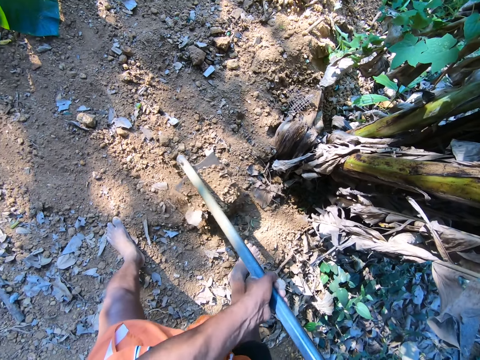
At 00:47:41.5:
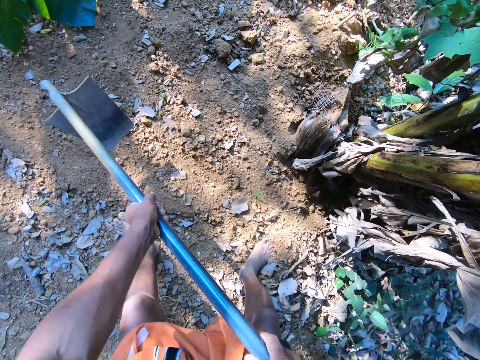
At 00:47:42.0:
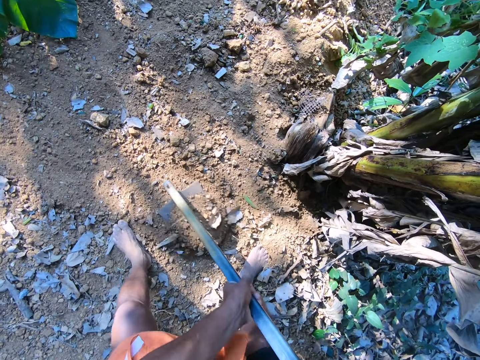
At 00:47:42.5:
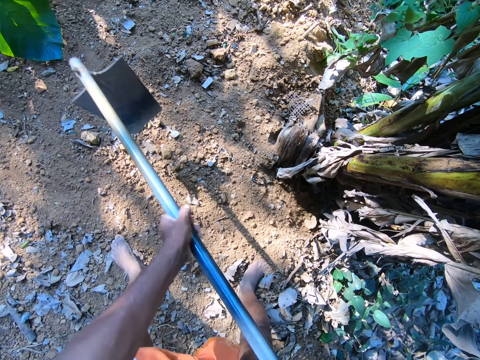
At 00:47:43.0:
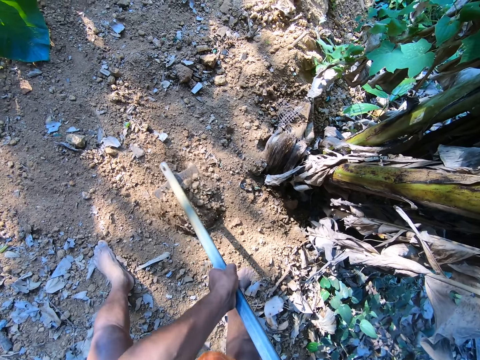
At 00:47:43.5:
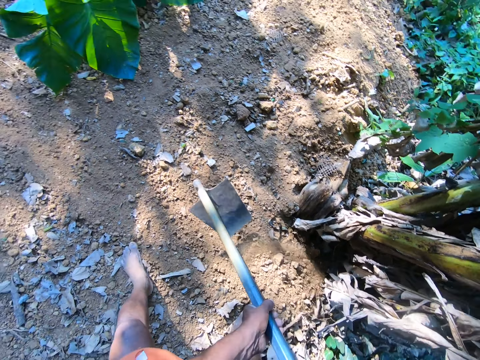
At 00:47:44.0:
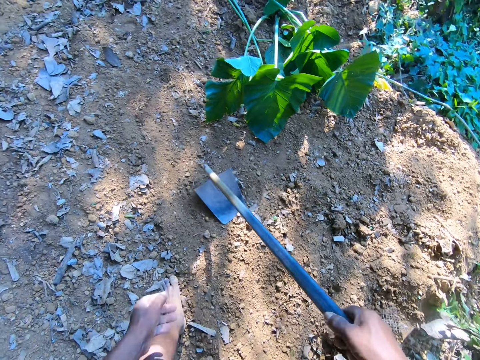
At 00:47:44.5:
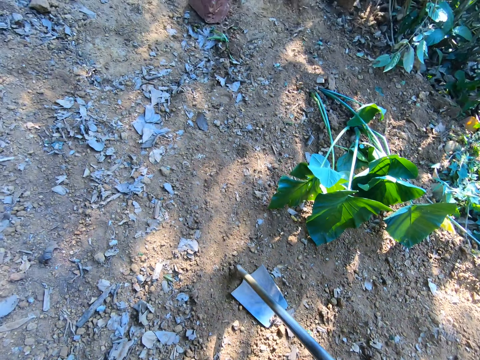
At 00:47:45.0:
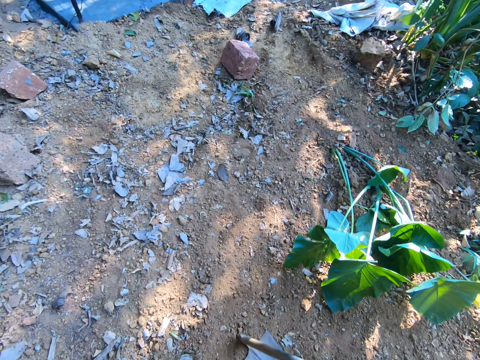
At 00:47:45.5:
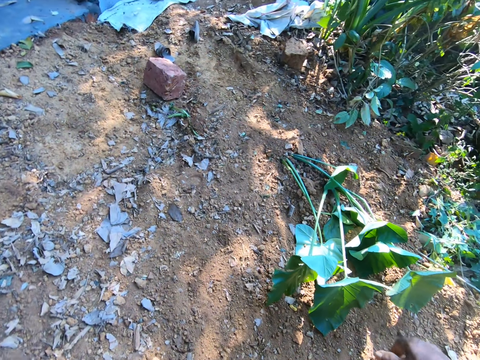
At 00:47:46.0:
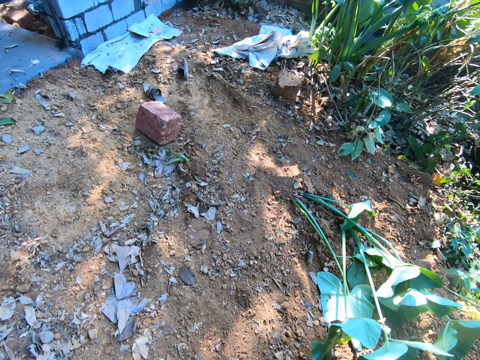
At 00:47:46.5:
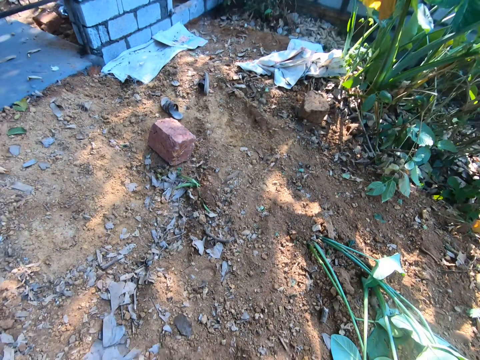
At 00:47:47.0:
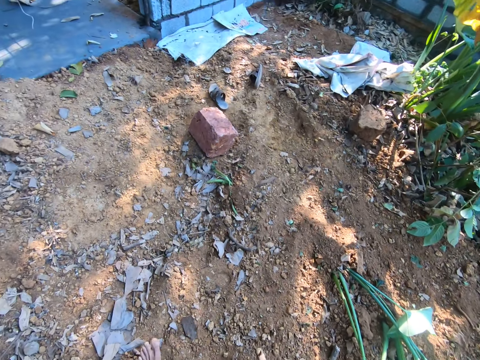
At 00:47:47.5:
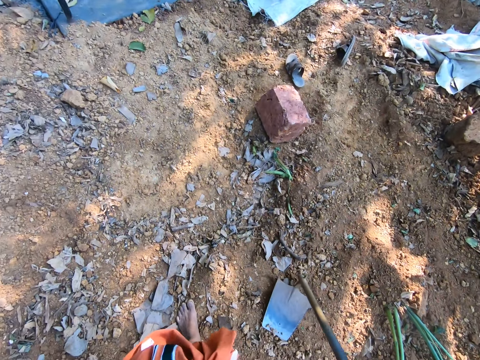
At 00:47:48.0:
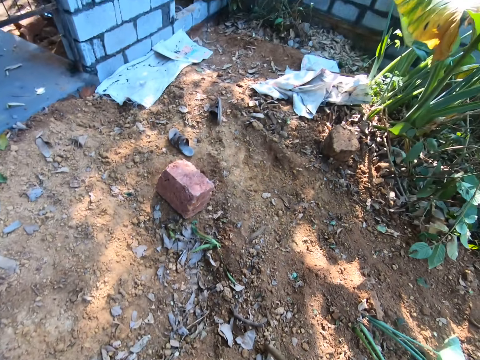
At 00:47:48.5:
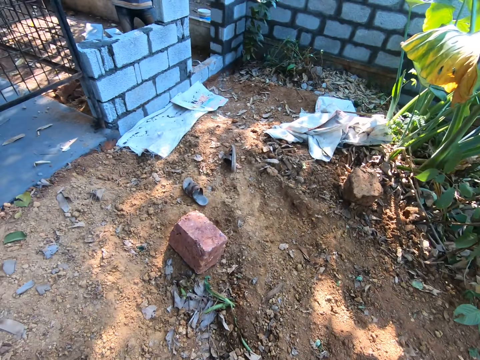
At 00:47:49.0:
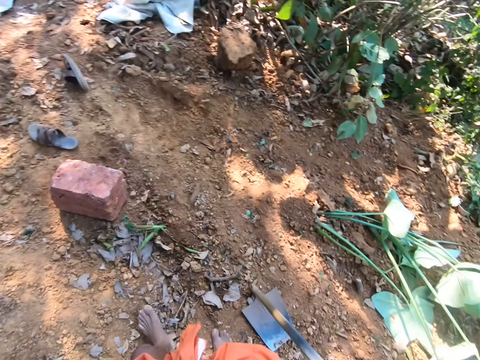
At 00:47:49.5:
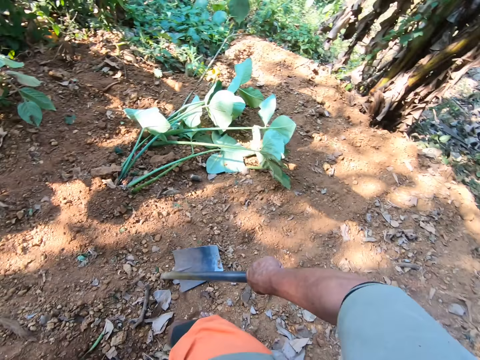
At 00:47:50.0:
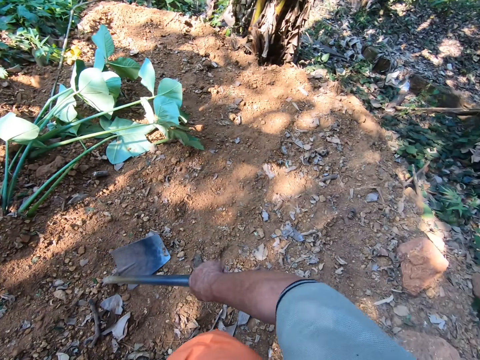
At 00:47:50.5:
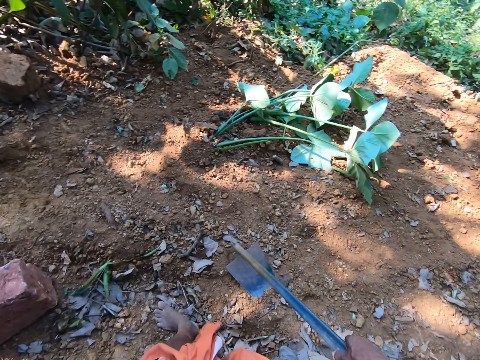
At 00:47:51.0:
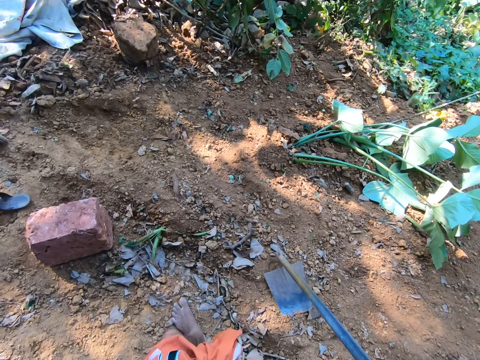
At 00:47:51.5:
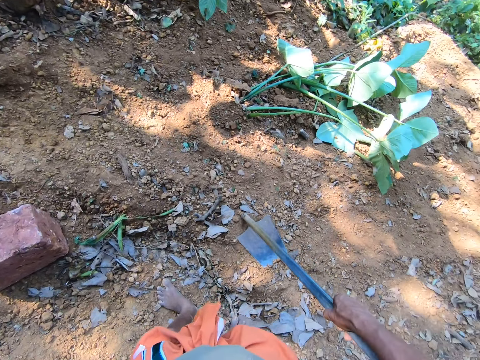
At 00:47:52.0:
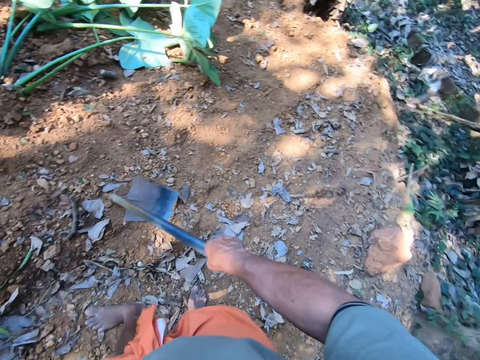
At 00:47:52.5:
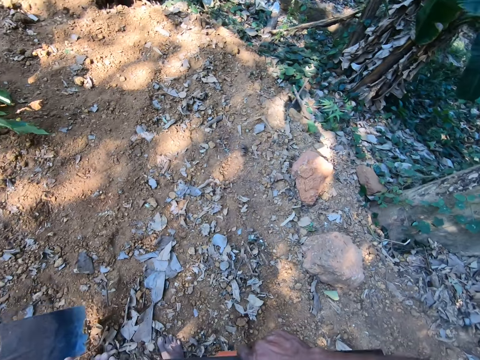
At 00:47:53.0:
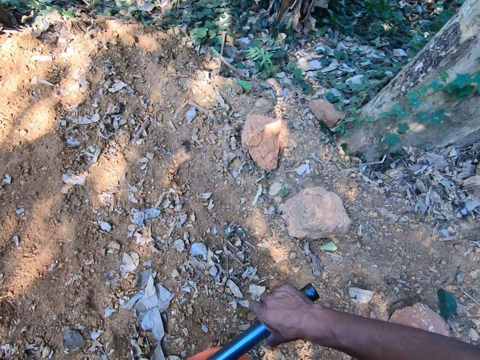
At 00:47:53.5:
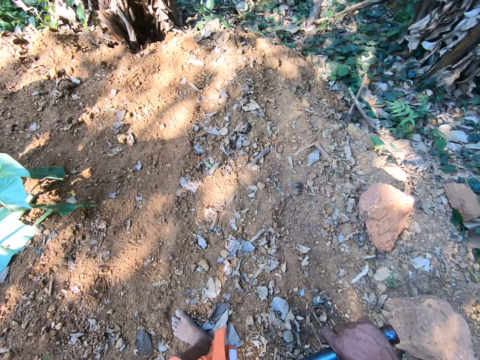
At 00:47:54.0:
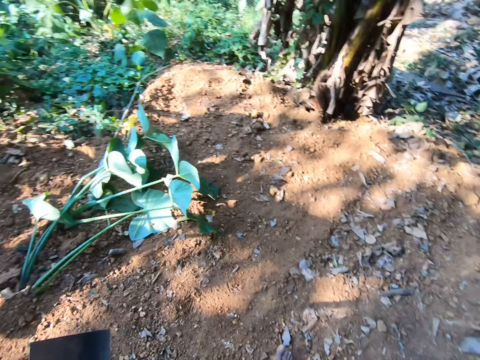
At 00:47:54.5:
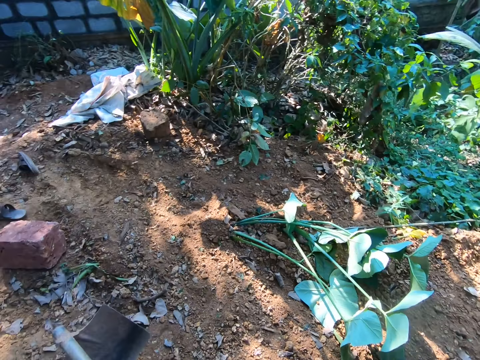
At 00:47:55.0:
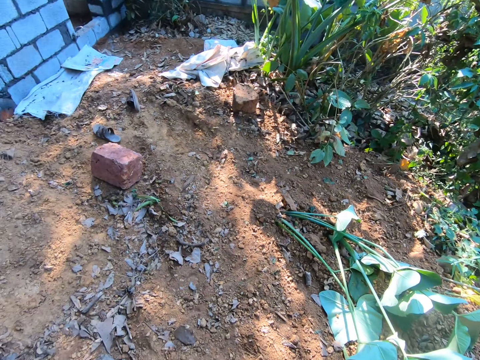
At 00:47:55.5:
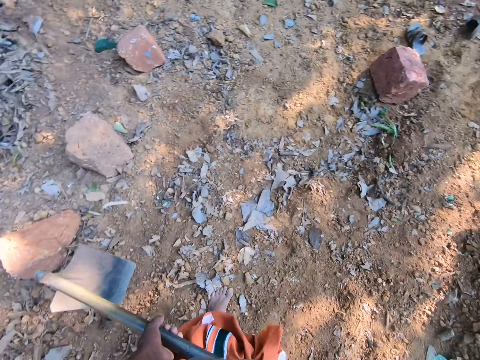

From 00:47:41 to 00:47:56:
The camera wearer drops the hoe on the ground with his right hand. He converses with the man. He walks in a garden. He drops the hoe on the ground with his right hand. He carries the hoe from the ground with both hands.

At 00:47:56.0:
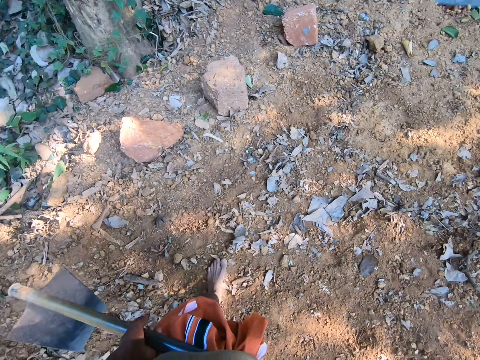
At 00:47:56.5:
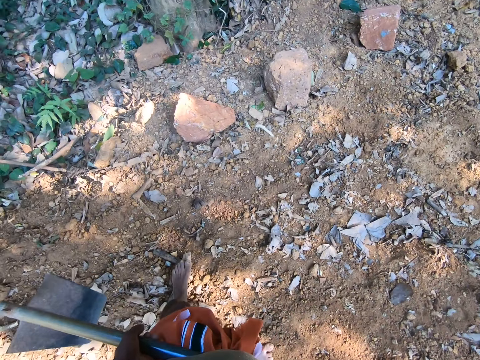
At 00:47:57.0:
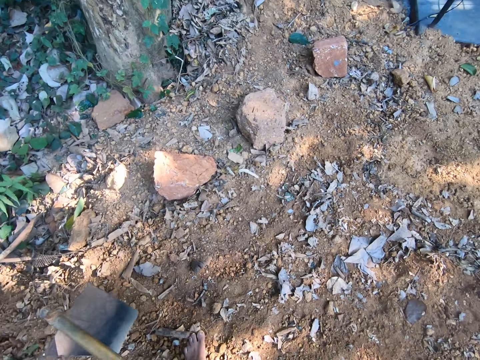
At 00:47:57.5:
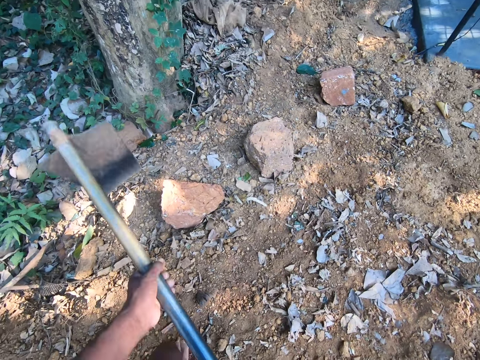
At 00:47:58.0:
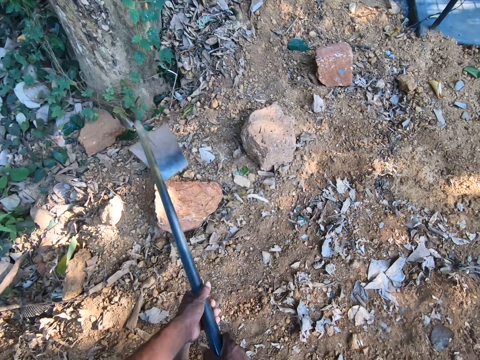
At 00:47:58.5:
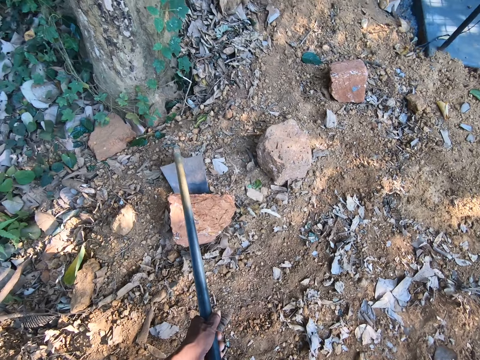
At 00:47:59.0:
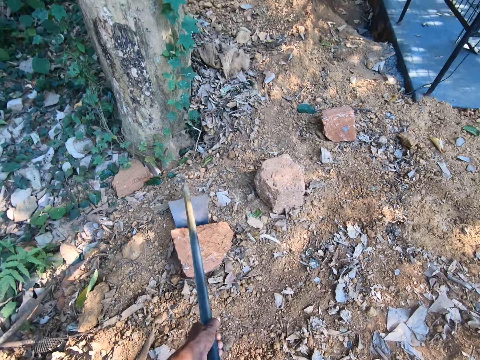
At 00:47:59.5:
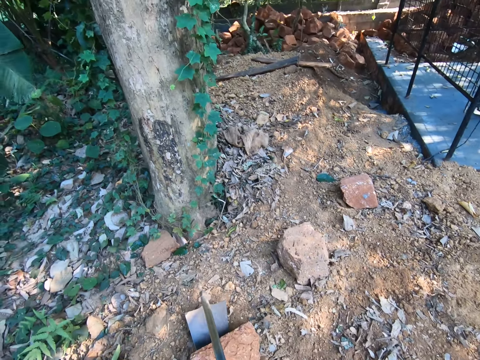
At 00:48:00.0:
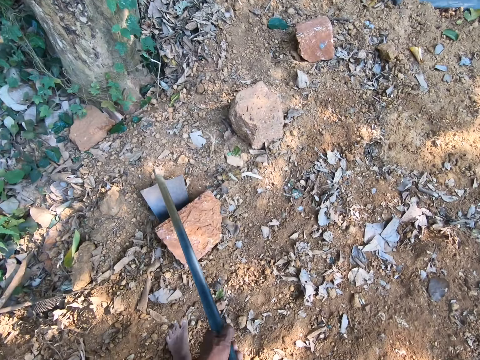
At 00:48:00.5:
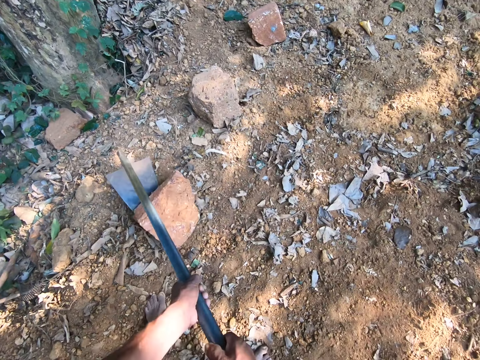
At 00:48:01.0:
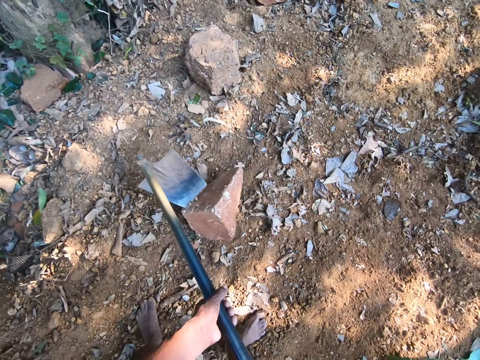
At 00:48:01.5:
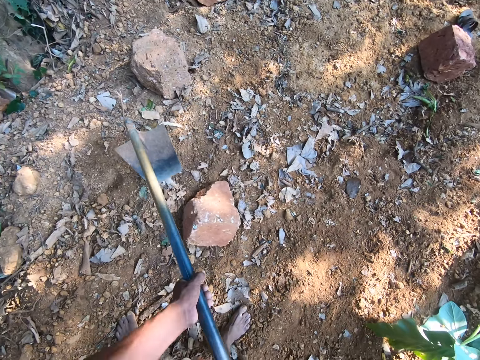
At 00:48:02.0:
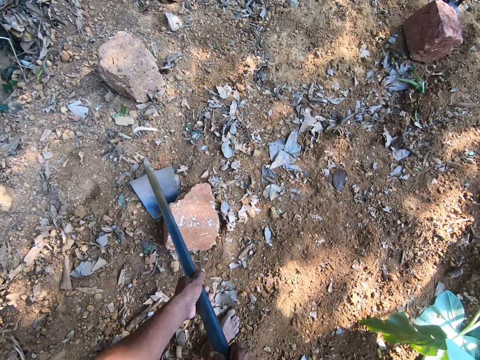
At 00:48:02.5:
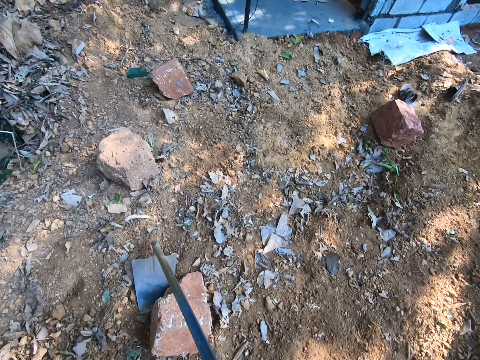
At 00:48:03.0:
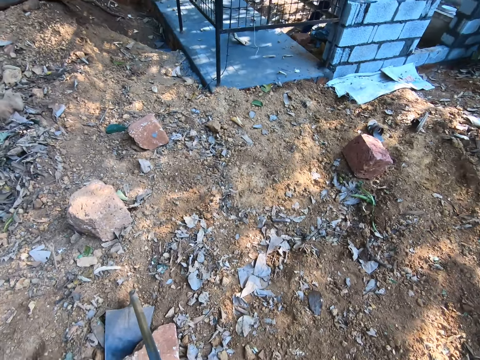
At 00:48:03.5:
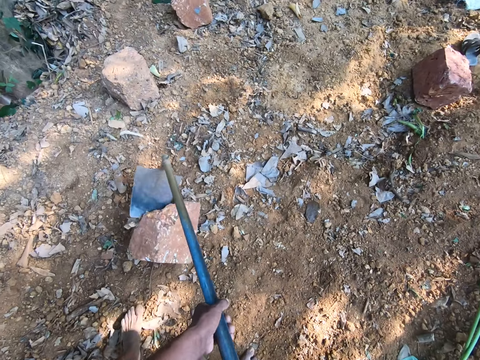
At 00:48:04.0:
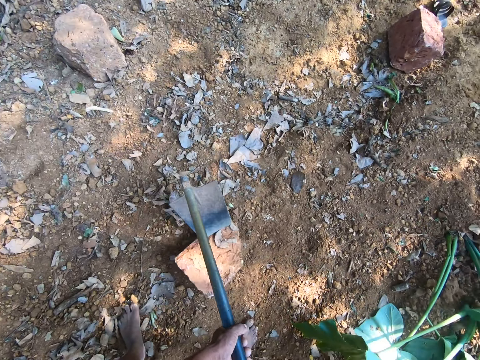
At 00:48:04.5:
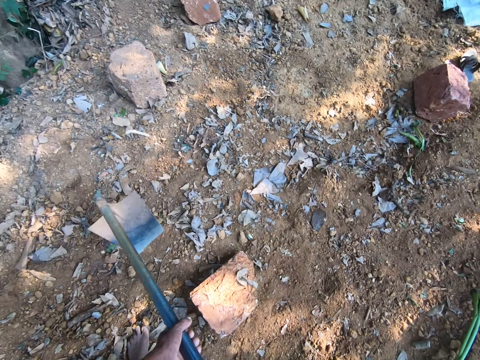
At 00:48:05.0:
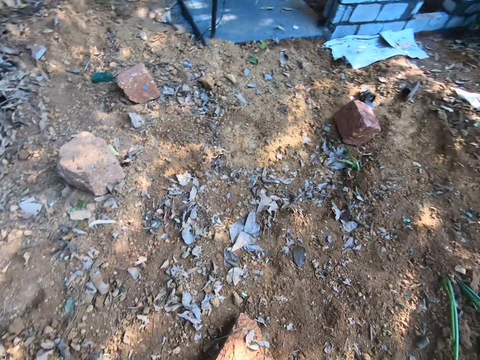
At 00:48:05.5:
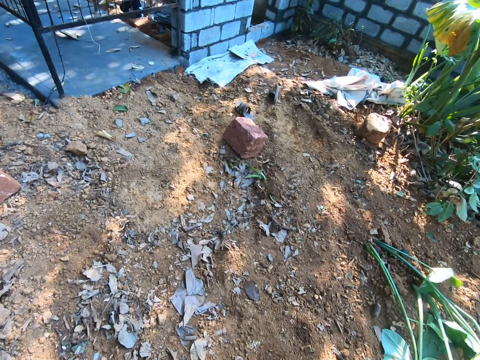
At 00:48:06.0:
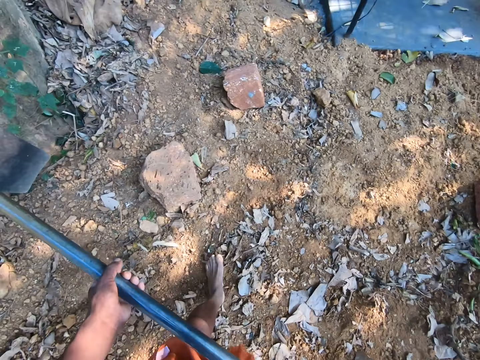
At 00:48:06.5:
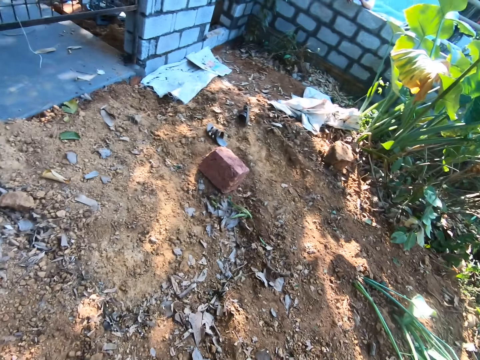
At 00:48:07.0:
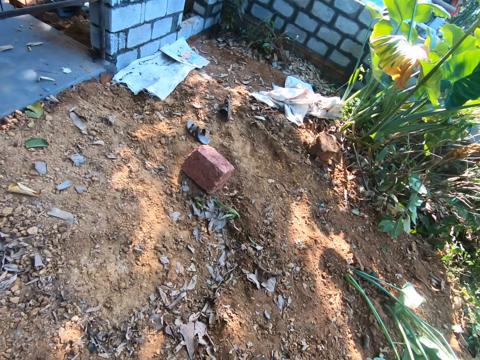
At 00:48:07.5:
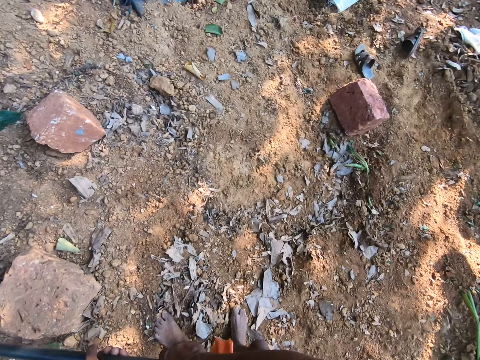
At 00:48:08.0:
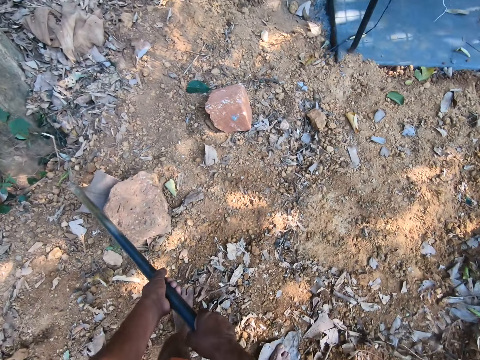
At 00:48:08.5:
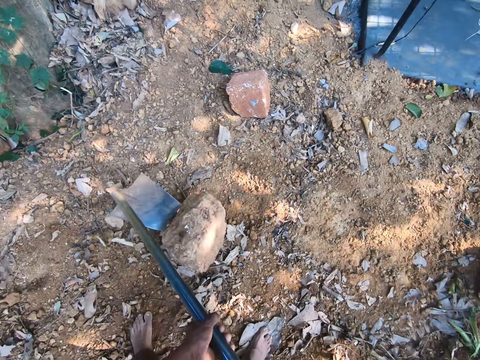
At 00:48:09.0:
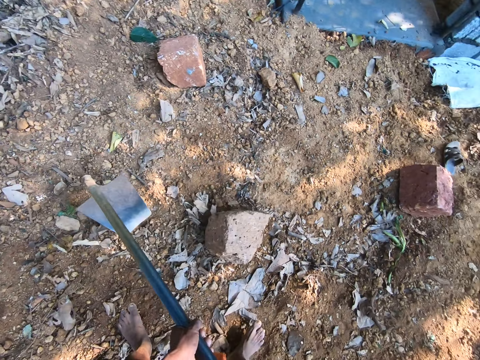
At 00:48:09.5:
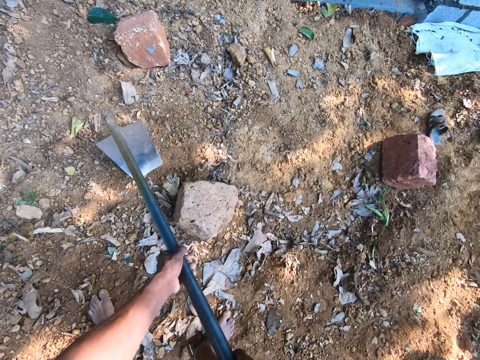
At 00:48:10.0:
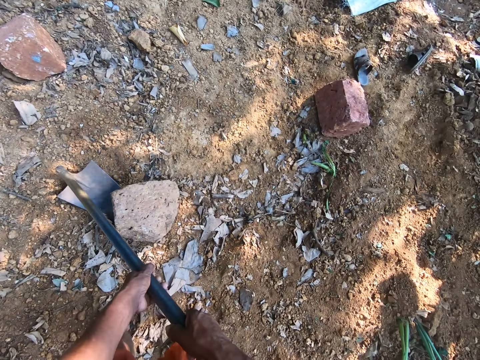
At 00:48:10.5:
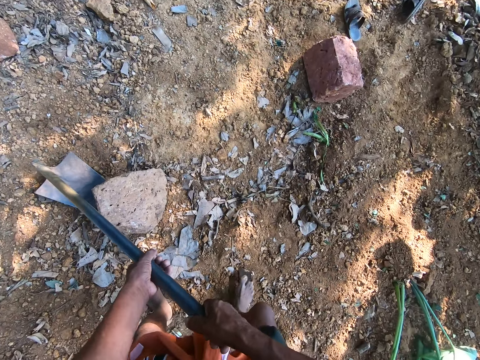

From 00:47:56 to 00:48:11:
The camera wearer digs the ground with the hoe in both hands. He moves a rock on the ground with the hoe in both hands. He moves the rock on the ground with the hoe in both hands again.
